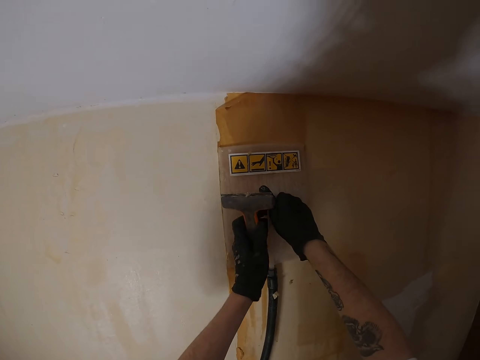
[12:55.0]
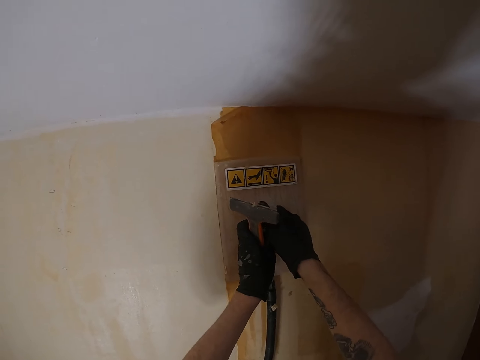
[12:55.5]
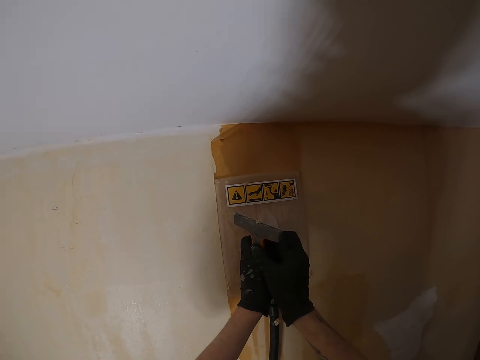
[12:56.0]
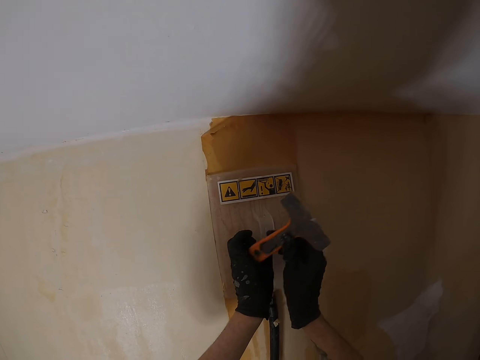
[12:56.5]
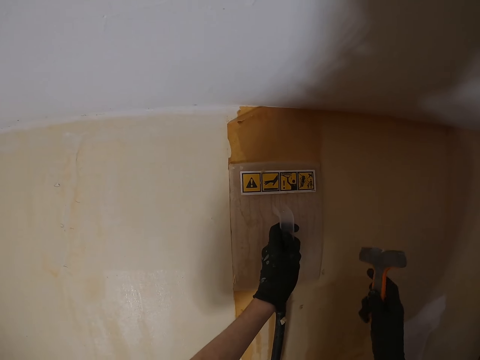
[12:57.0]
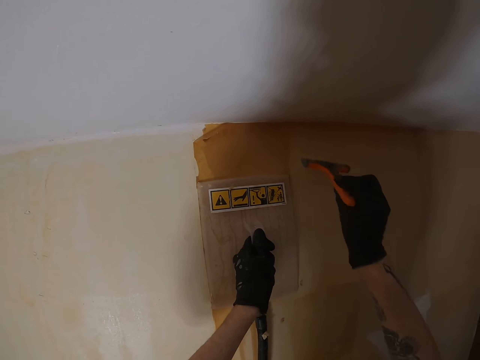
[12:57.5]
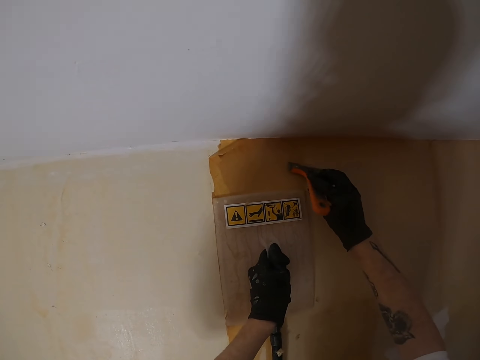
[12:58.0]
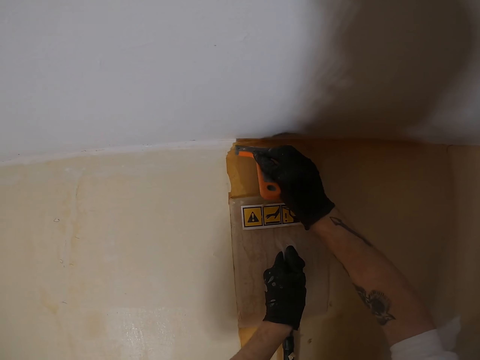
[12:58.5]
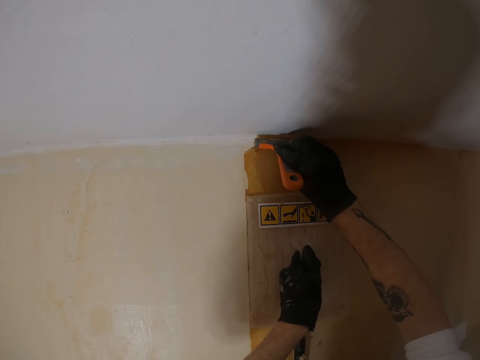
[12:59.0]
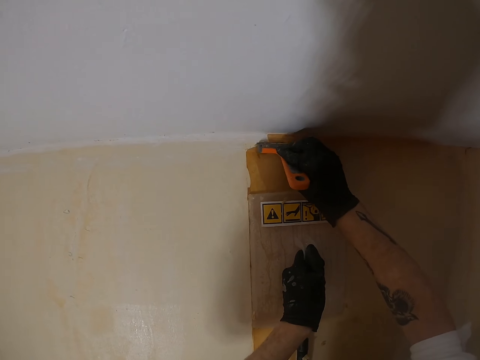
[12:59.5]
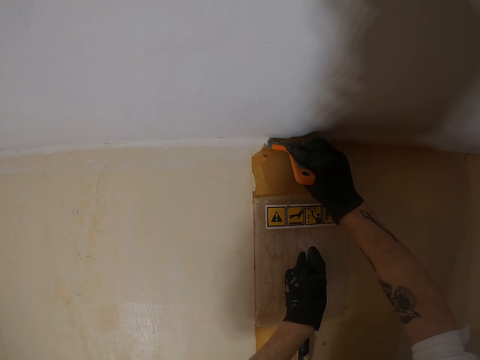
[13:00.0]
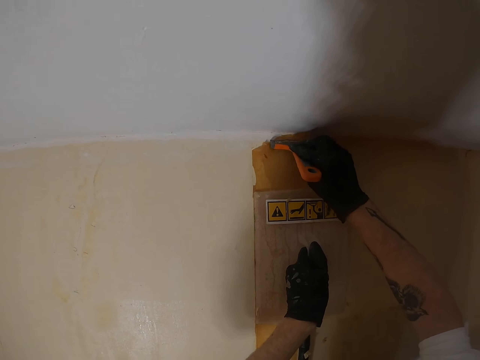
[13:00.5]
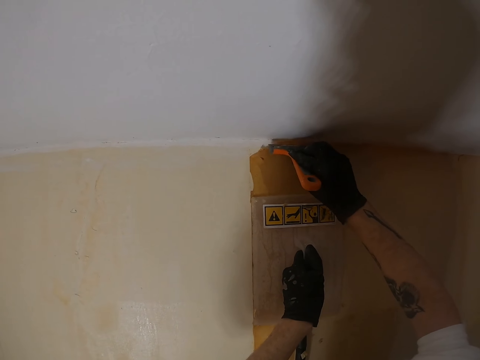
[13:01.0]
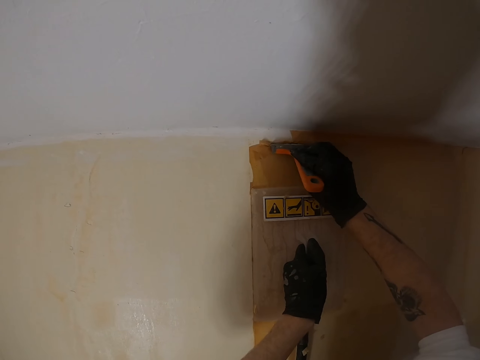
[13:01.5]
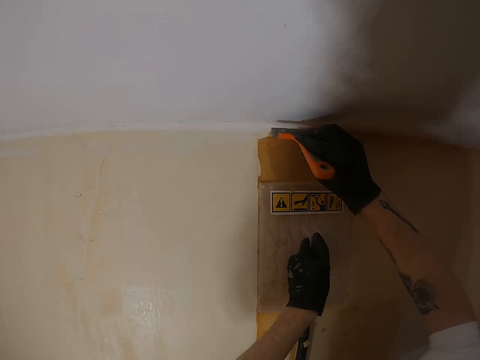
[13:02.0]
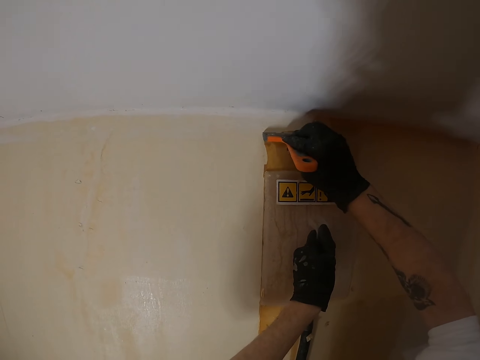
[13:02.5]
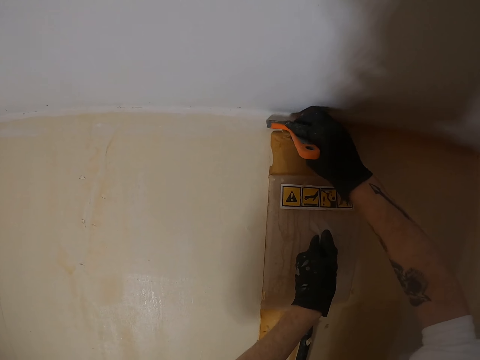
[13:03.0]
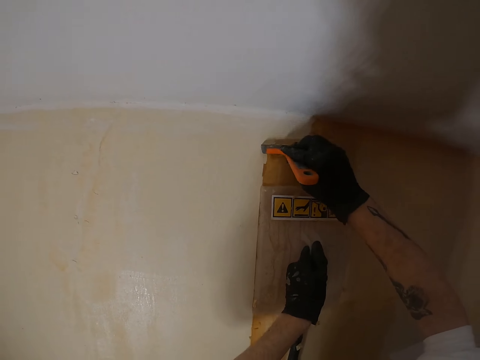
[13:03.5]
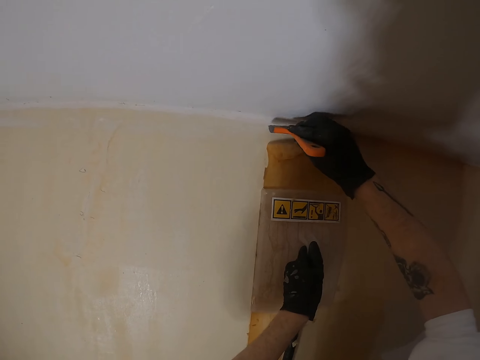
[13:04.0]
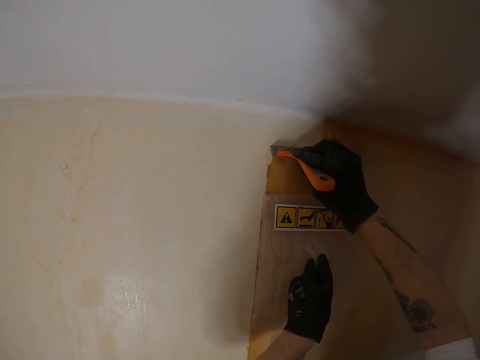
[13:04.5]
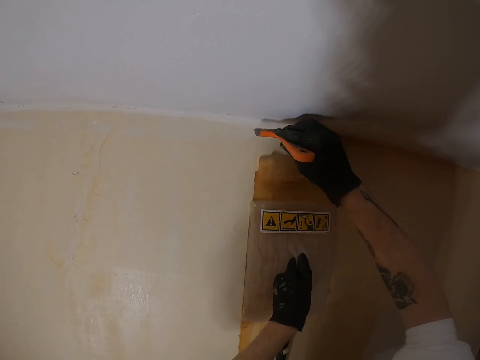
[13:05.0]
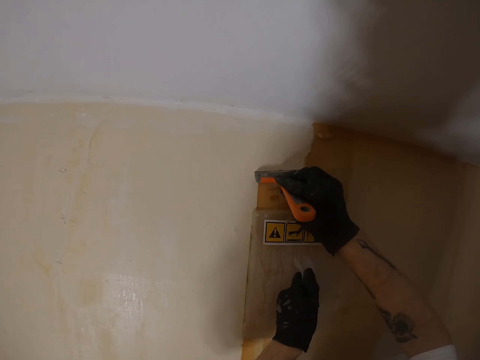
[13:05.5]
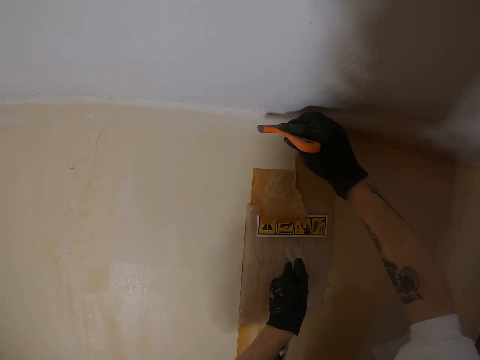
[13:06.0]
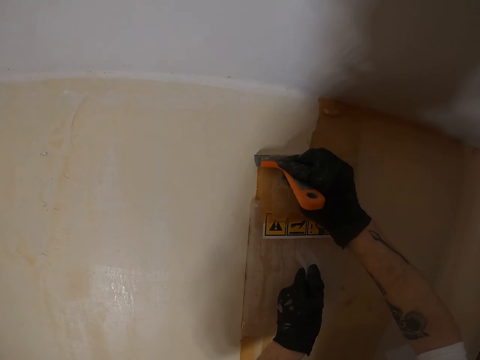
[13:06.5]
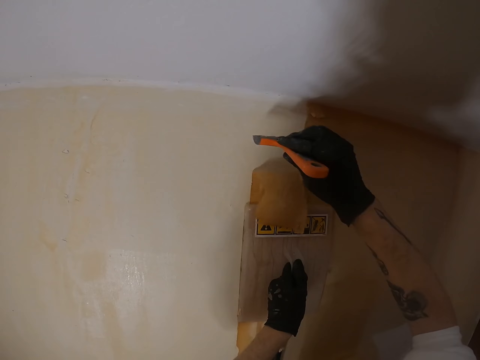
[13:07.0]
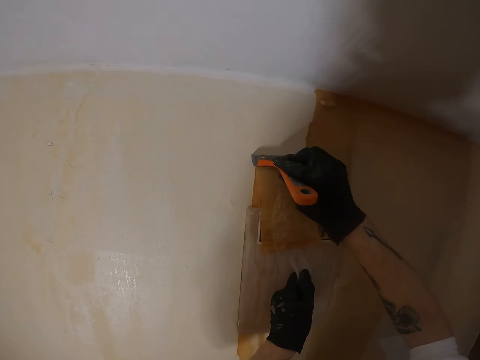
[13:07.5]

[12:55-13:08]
The camera wearer lifts the left hand. They move the left hand. They transfer the scraper to the right hand. They lift the scraper. They press the plastic float. They remove paint from the wall with the scraper.

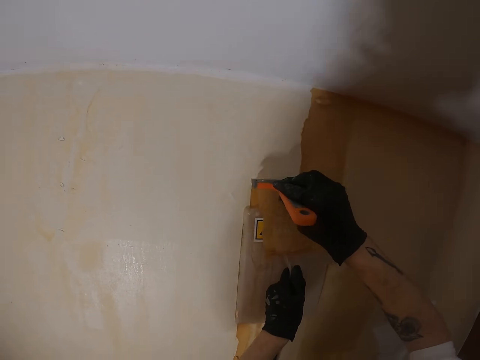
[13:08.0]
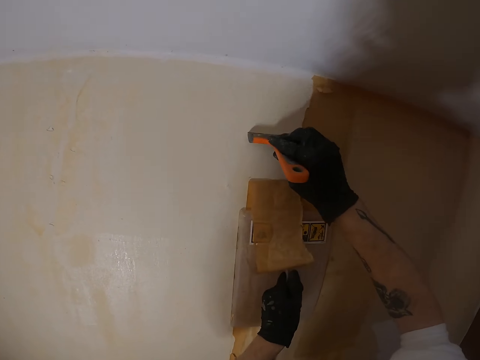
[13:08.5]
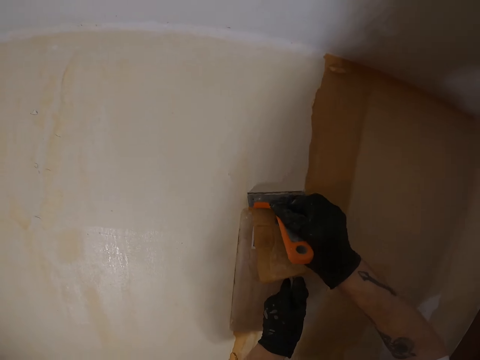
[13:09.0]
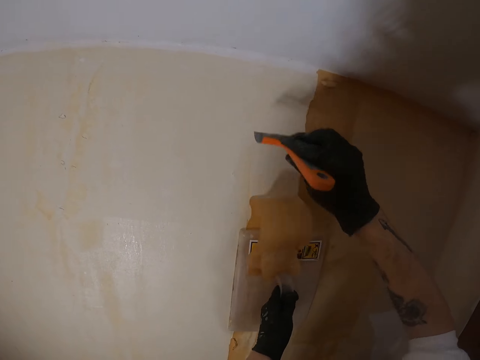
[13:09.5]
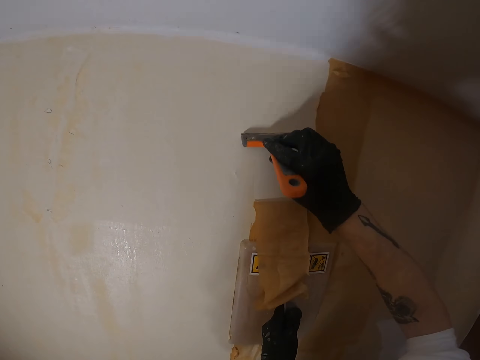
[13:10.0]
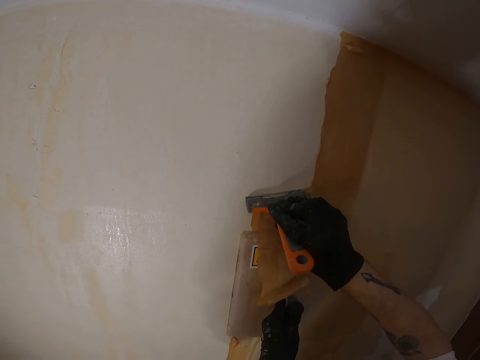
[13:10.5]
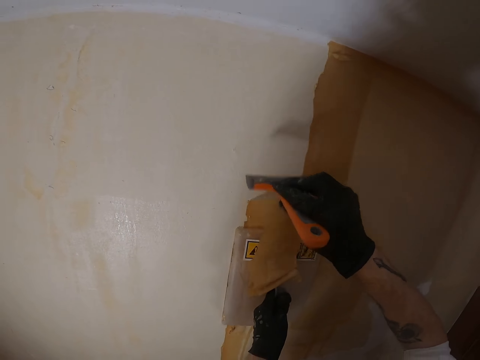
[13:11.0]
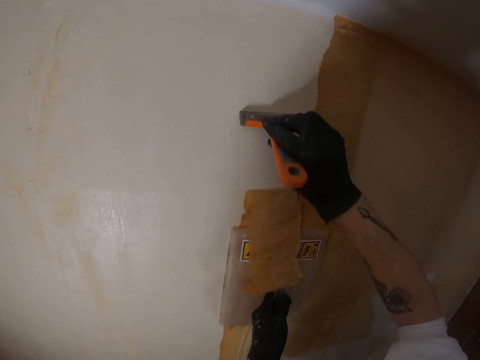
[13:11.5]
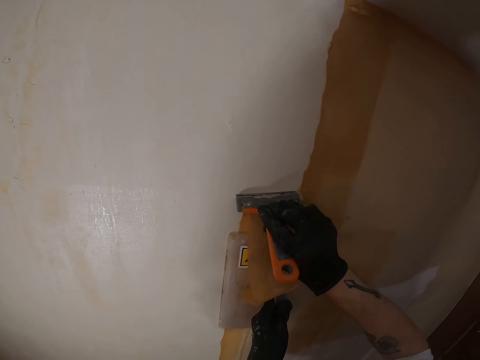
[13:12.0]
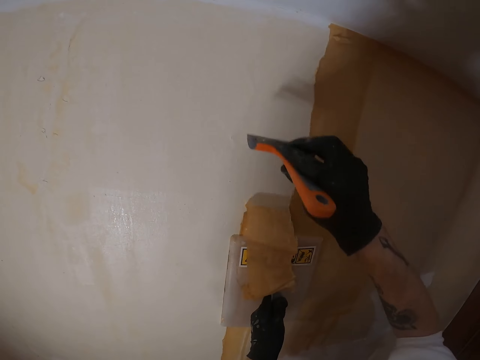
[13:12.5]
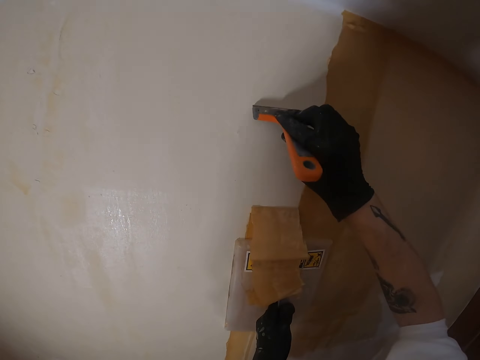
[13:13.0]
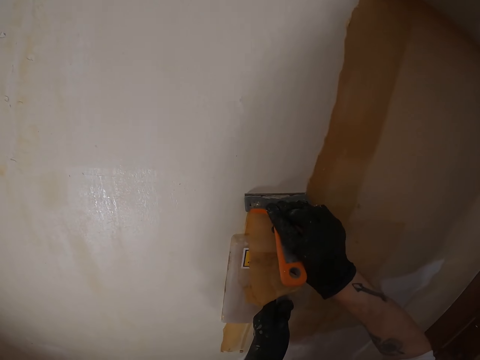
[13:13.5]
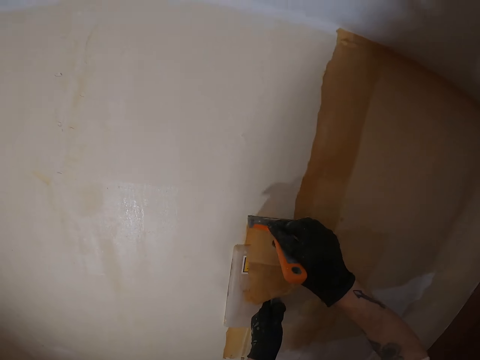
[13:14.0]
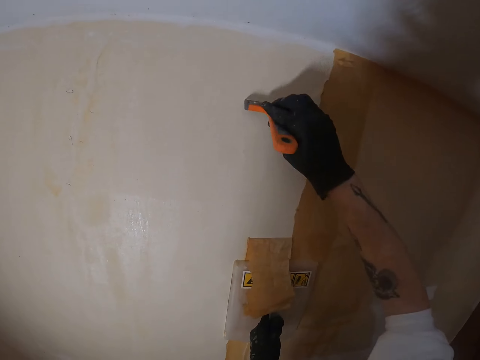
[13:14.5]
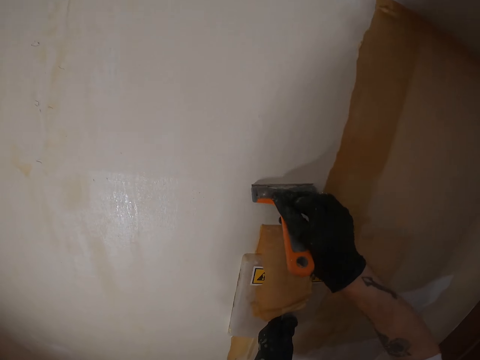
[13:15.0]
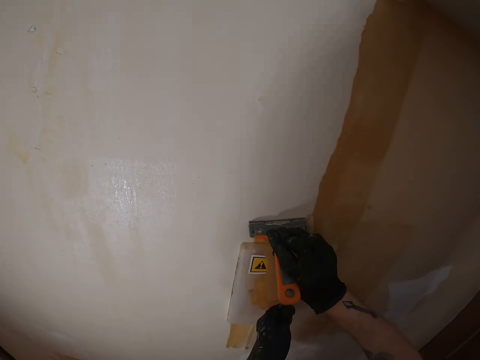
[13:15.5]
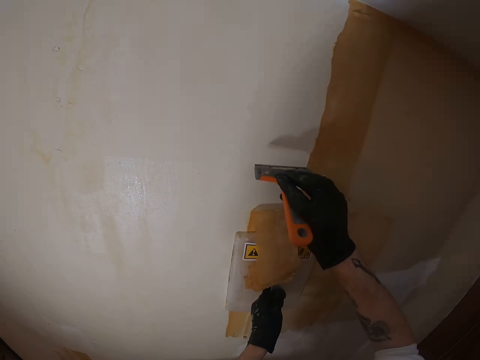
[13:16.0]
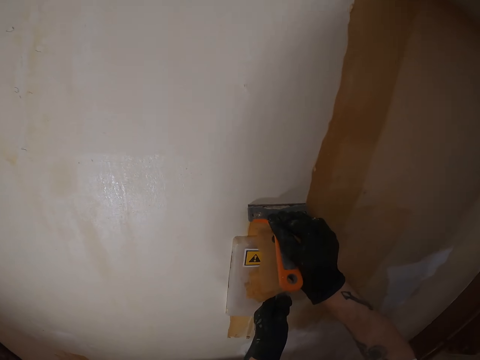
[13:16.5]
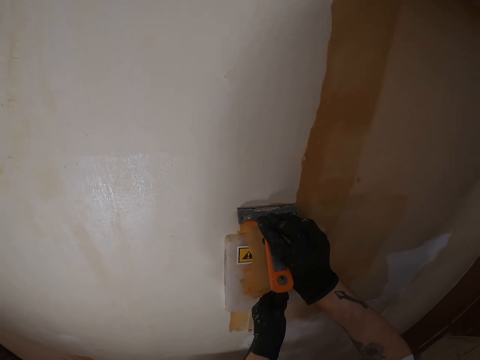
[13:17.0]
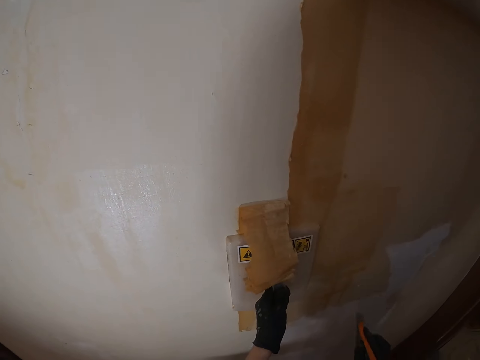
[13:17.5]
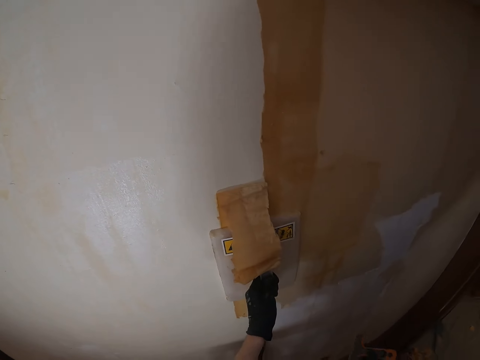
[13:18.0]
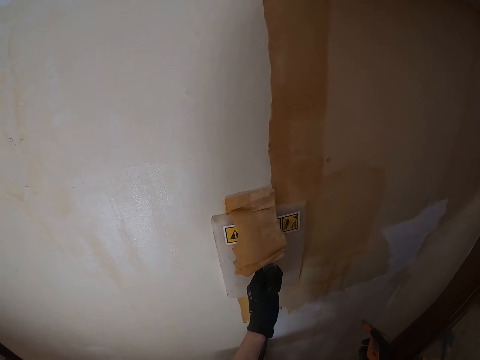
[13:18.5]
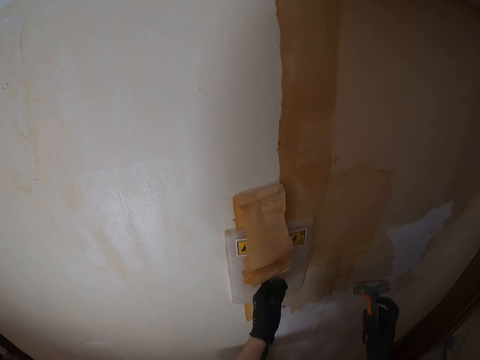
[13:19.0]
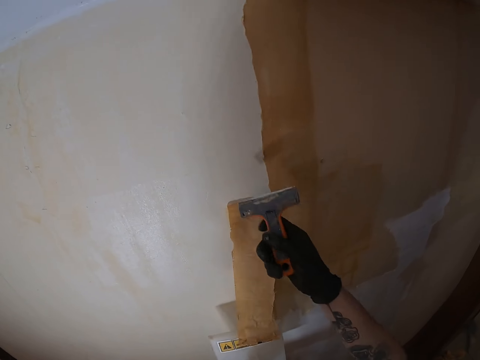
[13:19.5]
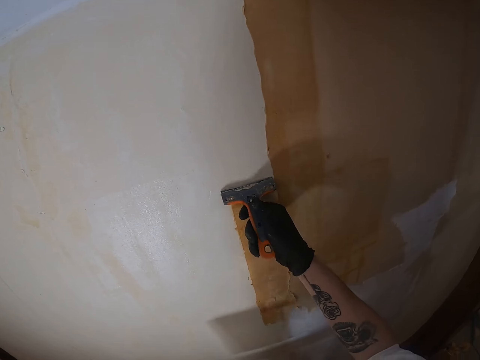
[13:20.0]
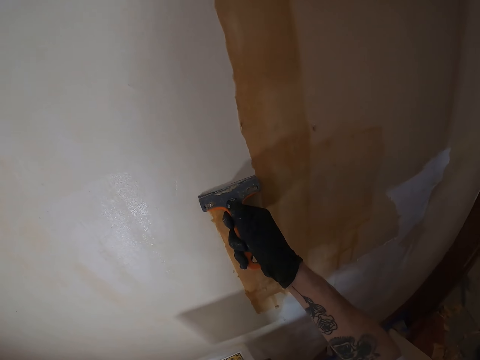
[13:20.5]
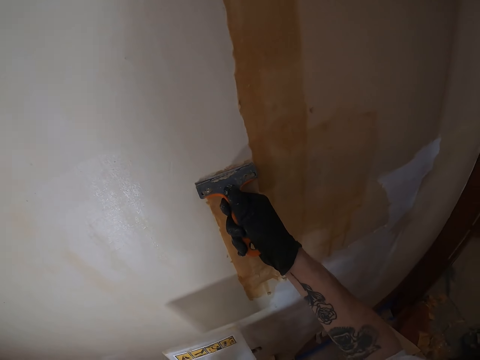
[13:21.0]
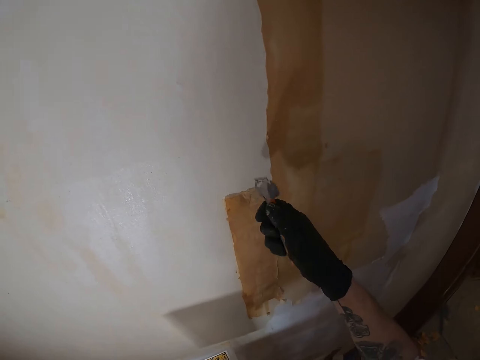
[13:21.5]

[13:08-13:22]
The camera wearer moves the right hand. They move the plastic float. They lift the right hand. They remove paint from the wall with a scraper.
